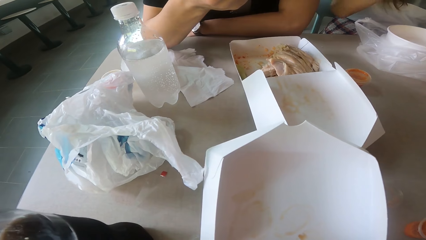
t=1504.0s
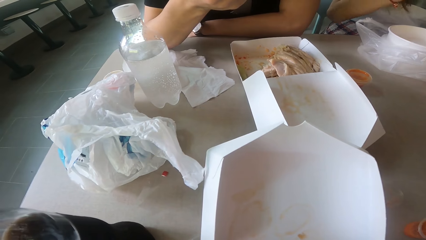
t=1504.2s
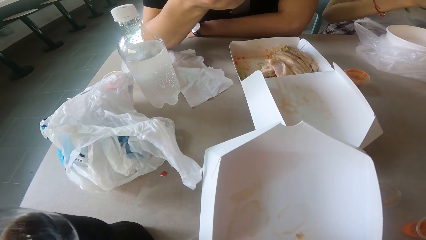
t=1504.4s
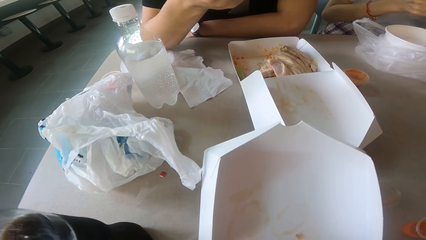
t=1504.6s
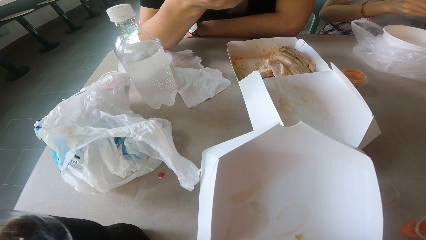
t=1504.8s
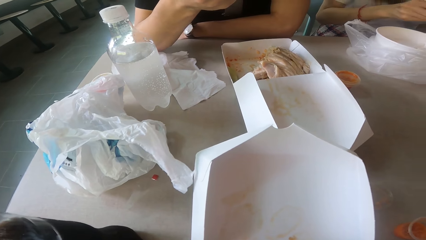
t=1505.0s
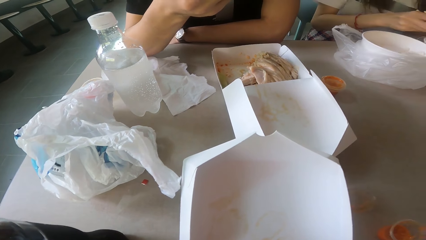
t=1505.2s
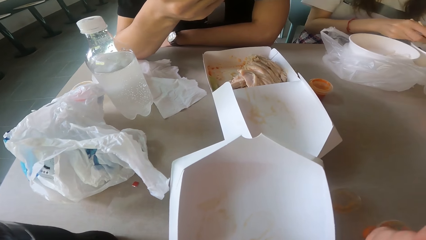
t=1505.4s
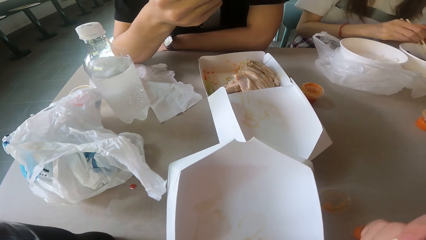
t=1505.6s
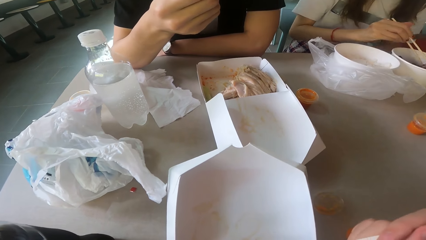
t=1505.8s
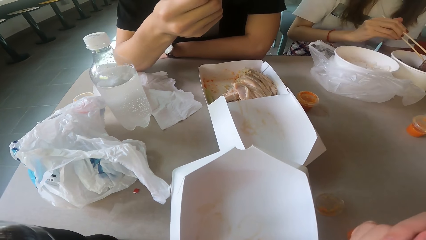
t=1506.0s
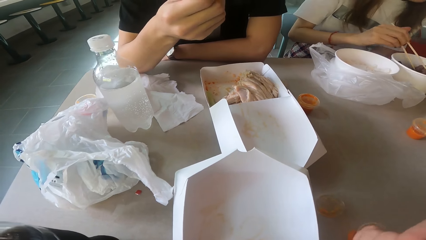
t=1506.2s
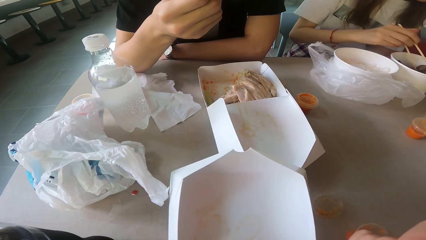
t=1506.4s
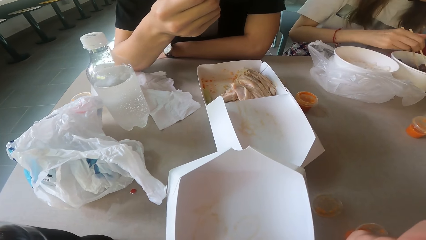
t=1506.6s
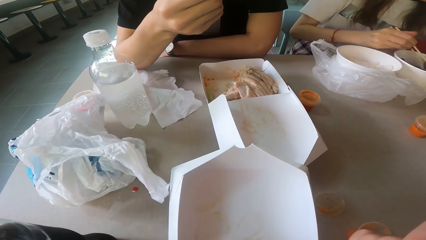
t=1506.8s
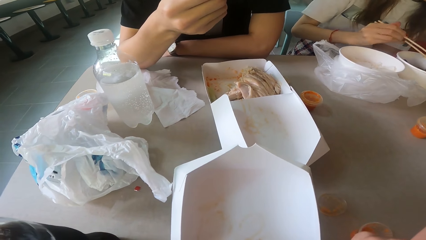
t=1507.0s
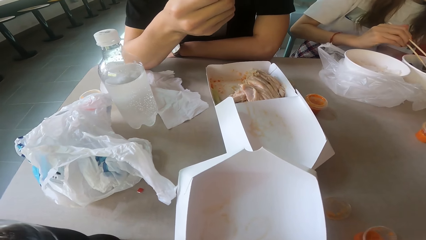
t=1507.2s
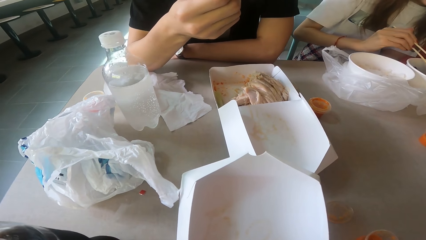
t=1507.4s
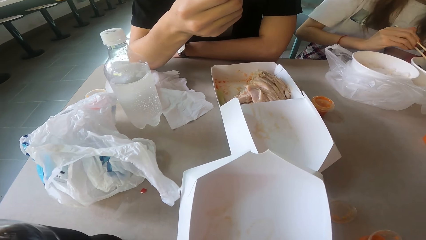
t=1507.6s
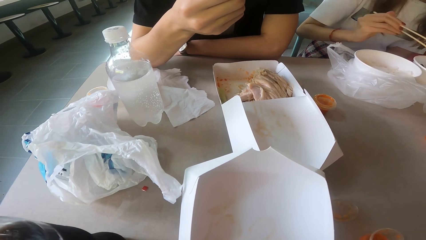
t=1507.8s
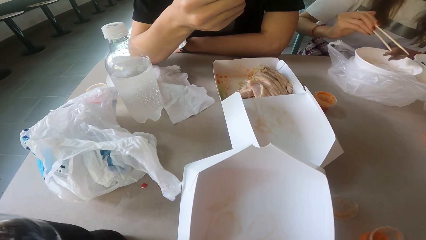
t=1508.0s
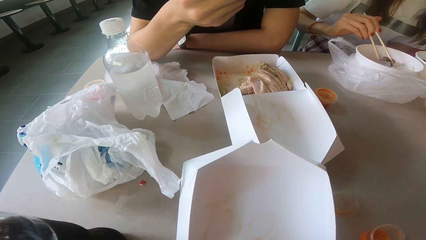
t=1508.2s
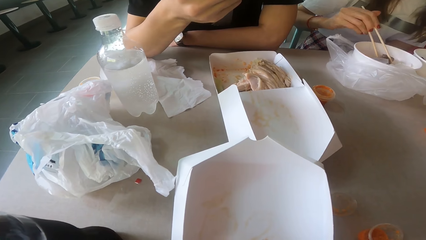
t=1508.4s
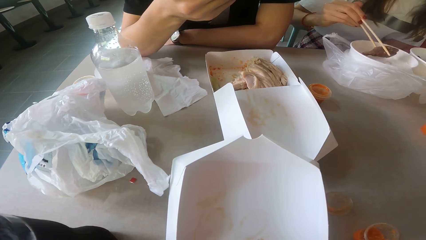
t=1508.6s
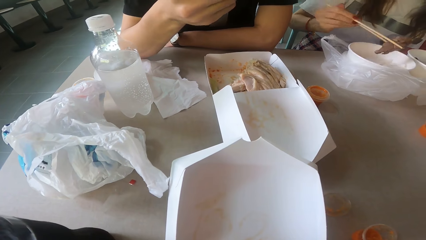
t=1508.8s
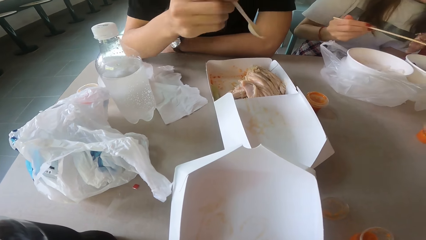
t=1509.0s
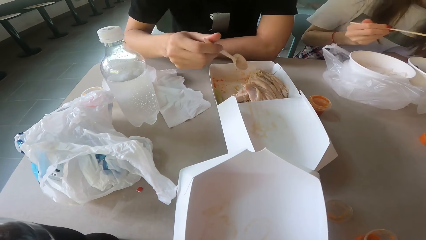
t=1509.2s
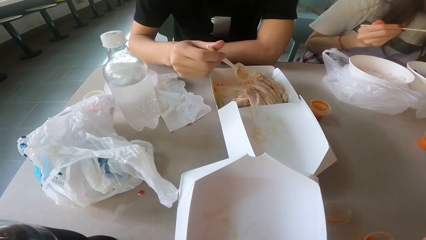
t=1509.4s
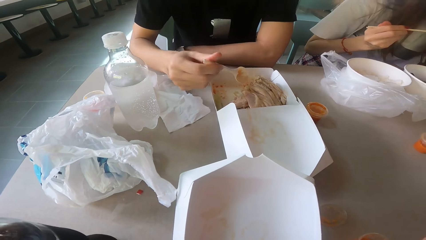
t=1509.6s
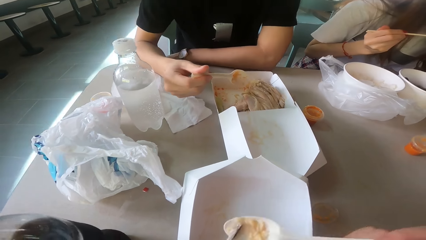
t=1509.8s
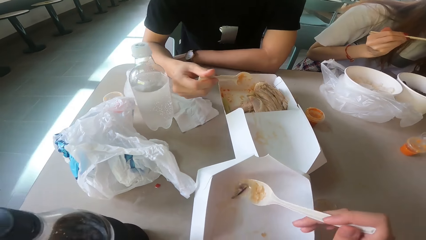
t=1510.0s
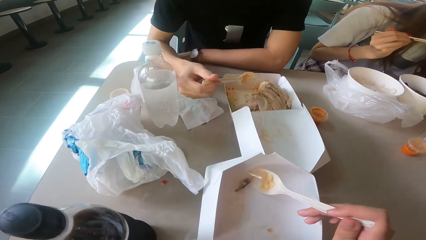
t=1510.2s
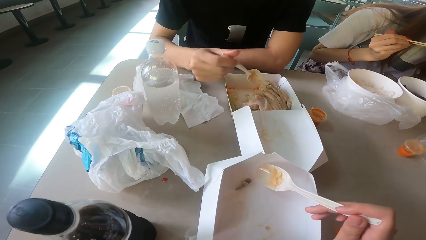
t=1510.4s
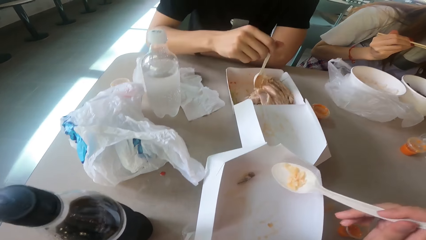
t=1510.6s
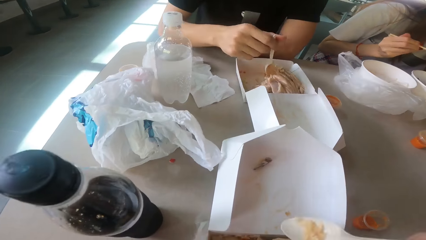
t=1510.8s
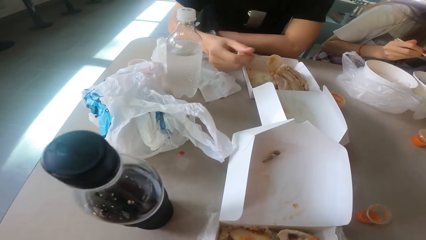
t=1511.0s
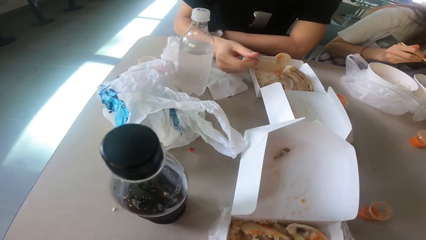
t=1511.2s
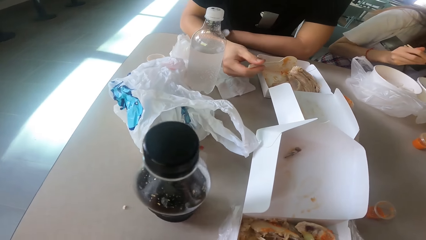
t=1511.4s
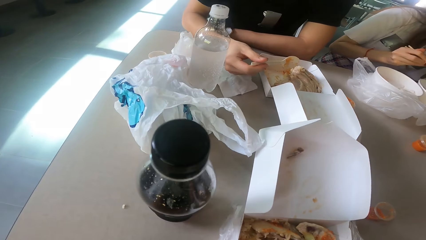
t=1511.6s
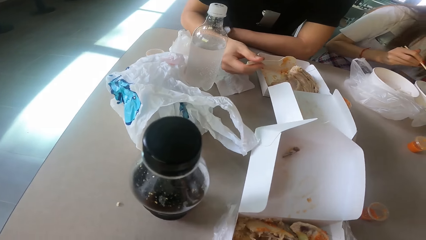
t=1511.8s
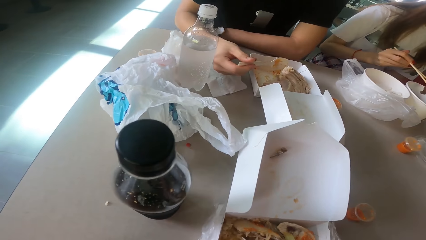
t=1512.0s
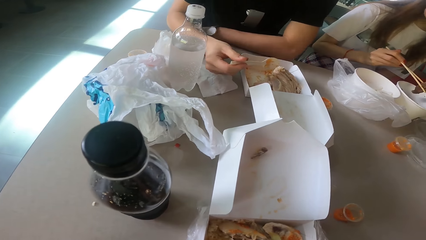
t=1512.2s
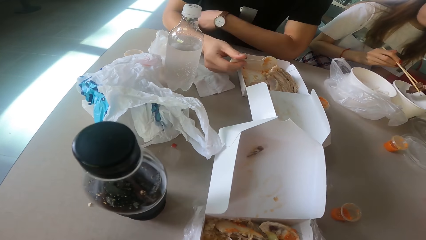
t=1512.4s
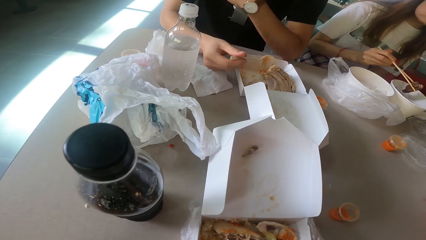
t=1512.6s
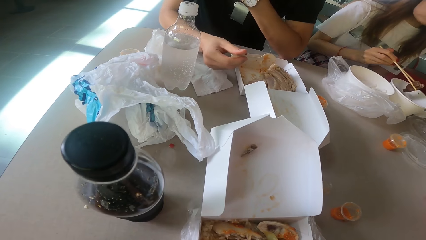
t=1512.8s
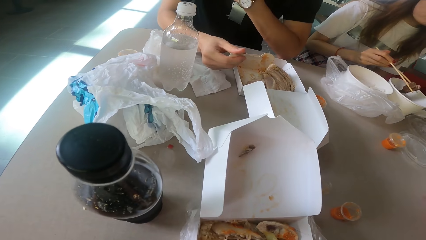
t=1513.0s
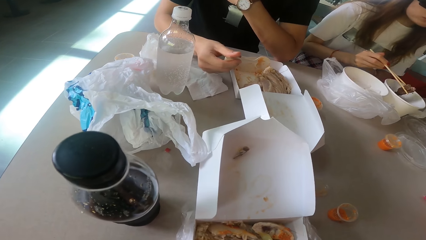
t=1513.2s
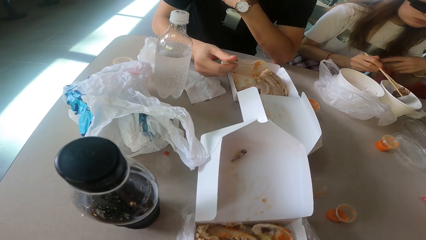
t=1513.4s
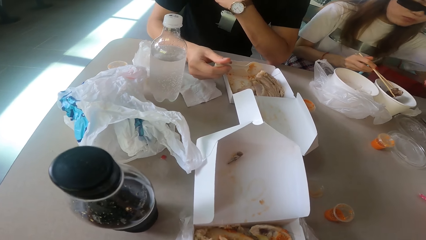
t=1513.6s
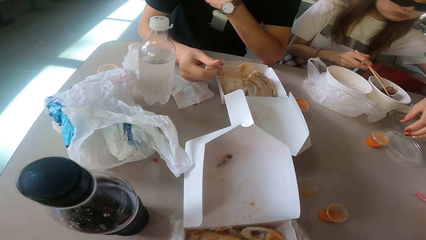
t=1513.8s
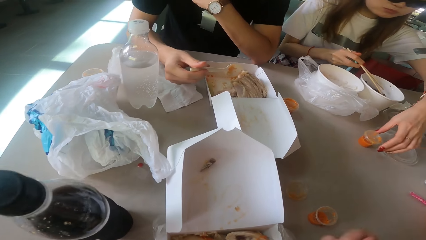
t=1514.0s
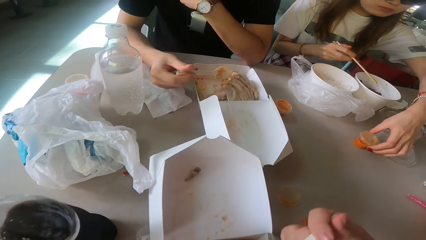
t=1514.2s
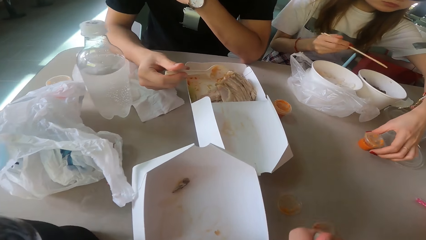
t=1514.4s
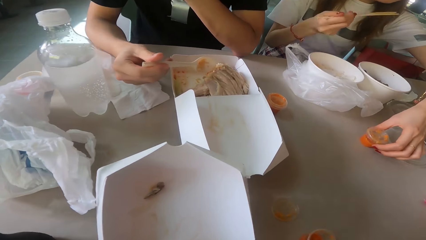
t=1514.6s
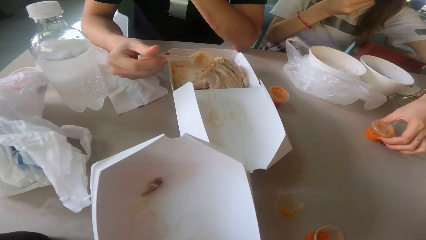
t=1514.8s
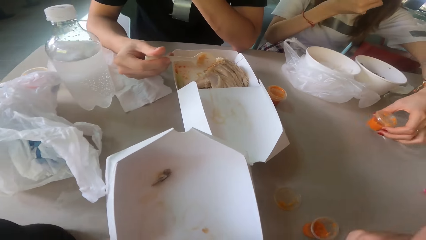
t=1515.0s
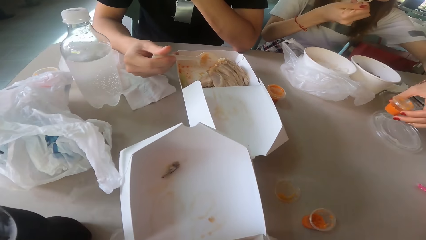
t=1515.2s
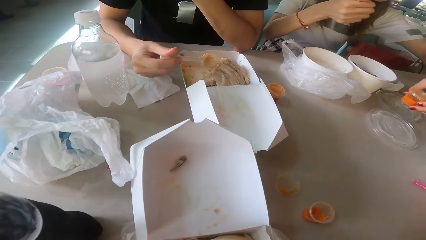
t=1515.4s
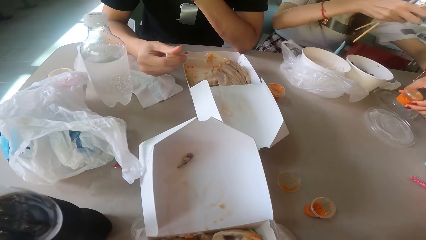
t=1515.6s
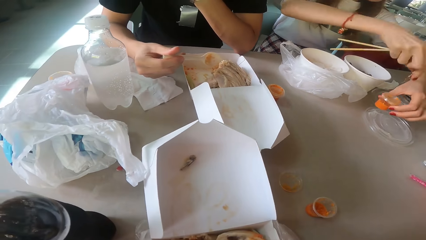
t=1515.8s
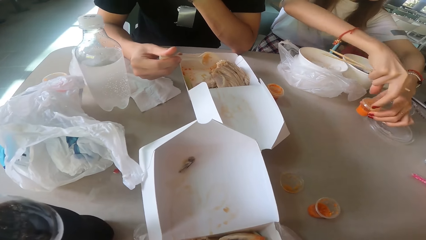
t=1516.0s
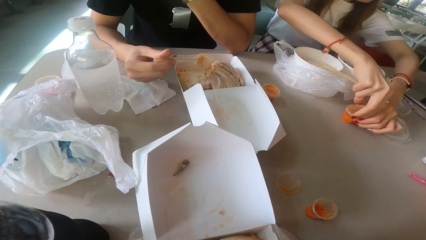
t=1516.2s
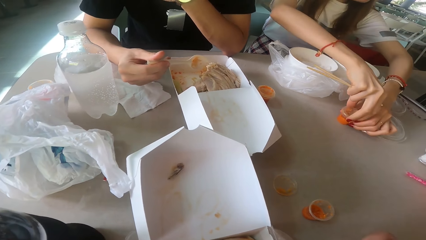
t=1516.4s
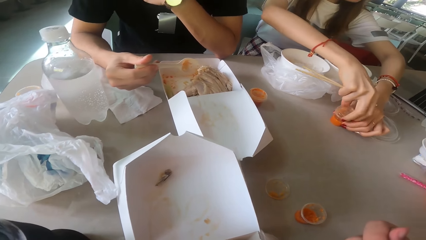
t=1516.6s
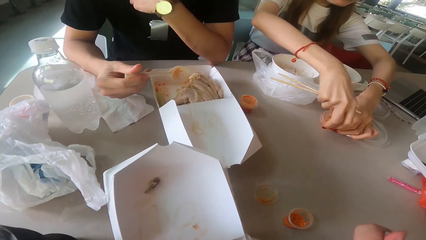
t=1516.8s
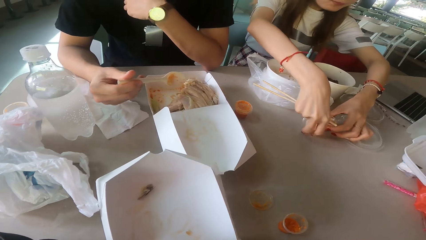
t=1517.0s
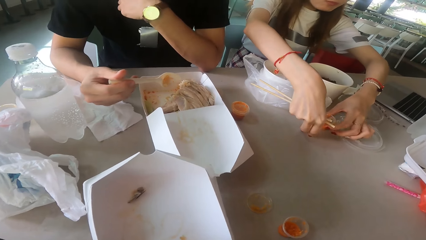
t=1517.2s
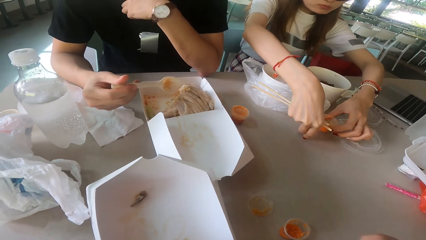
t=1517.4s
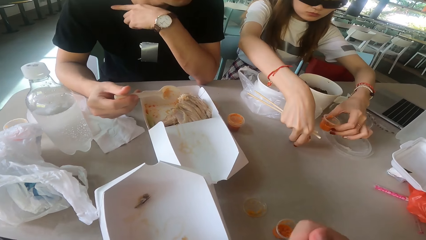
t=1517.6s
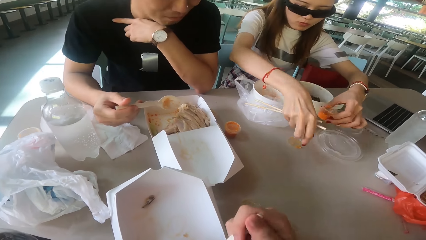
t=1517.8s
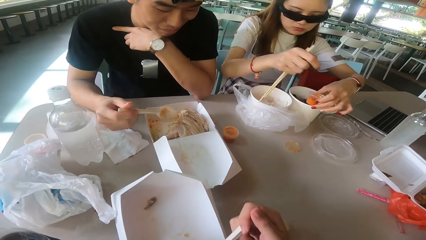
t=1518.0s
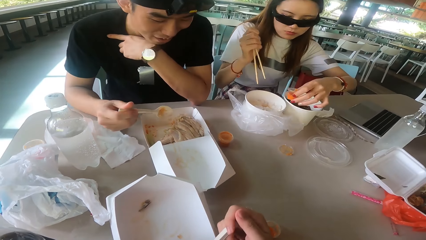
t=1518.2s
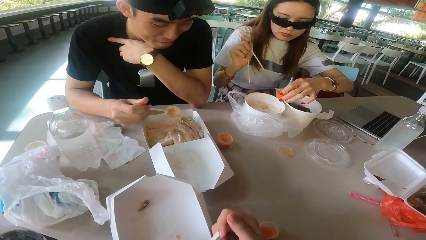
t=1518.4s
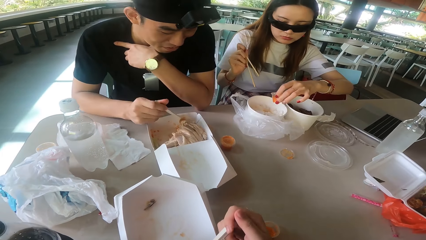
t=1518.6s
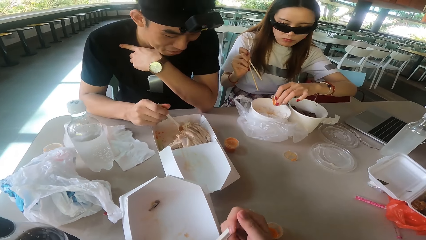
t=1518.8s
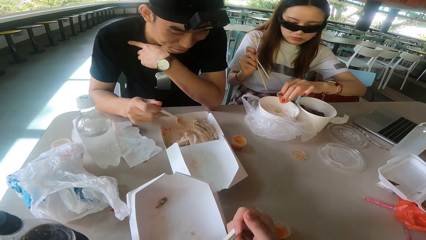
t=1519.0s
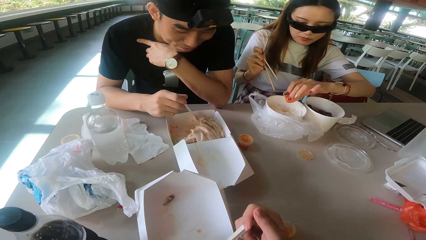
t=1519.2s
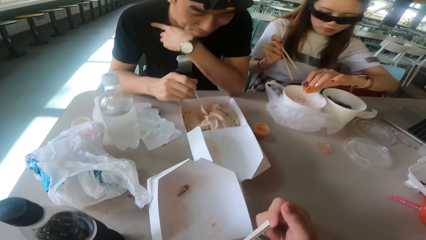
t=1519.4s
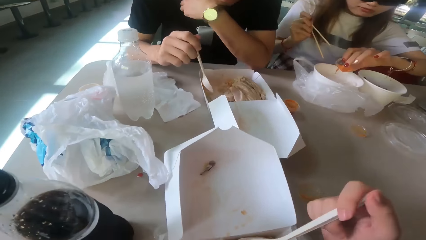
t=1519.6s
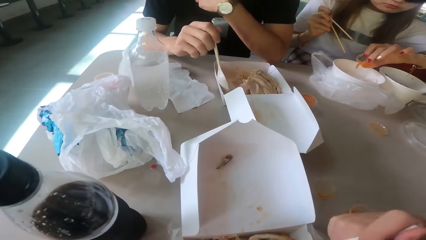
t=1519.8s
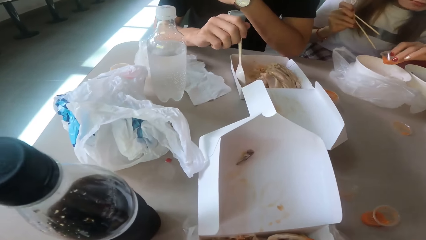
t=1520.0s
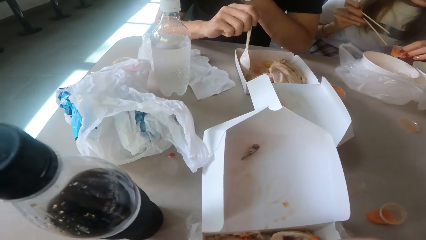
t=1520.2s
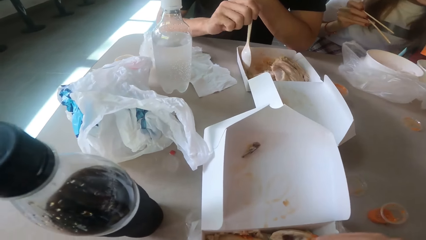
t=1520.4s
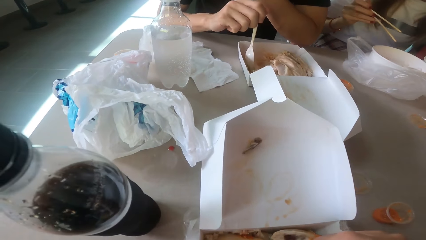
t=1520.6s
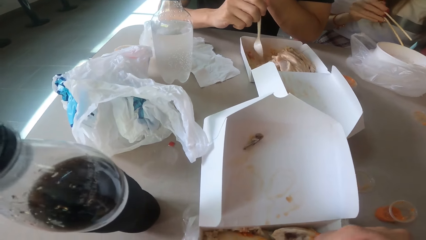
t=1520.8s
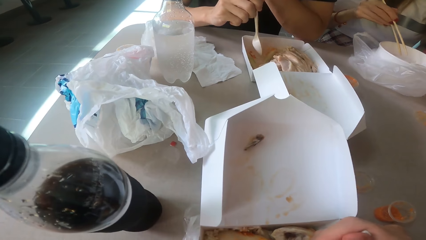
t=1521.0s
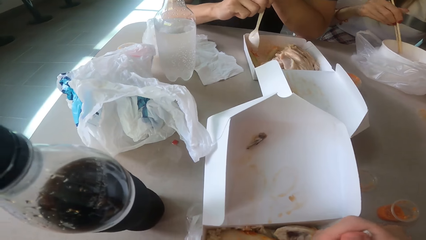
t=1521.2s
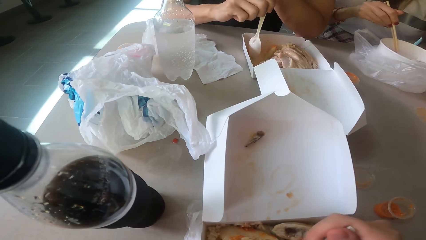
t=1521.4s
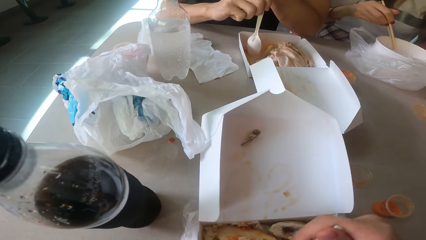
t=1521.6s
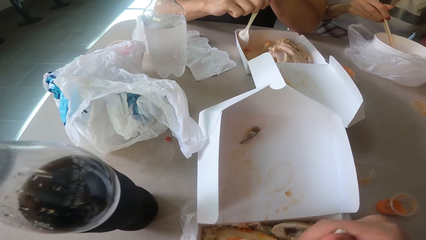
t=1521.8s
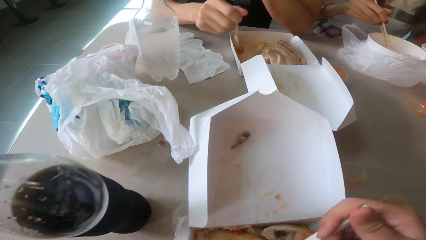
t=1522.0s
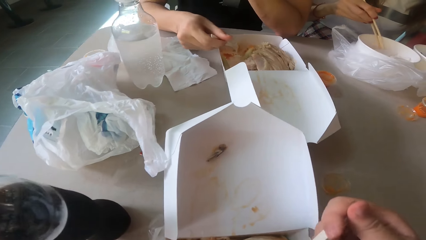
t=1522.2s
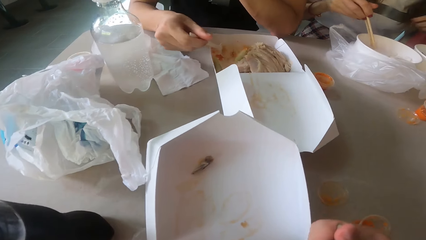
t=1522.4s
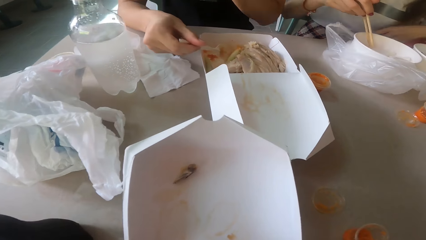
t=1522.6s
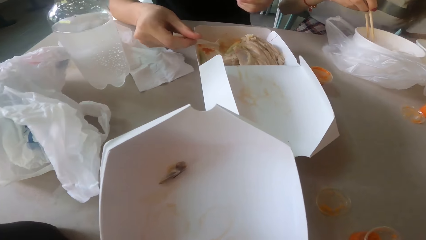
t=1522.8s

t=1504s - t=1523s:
A woman scoops the food. The woman eats the food. The camera wearer drops the bones aside. A man scoops the food. The woman picks up the salad soup, opens the salad soup, and drops the lid cover of the salad soup. The woman pours the salad soup in the dish. The man scoops the food.
